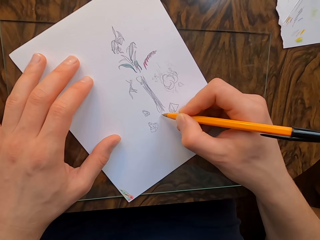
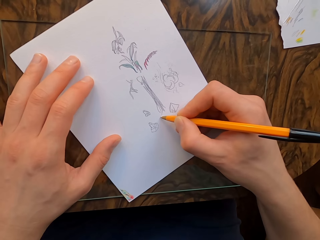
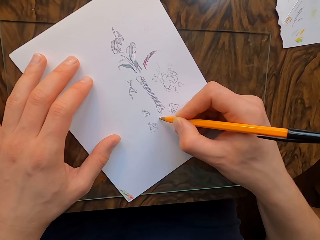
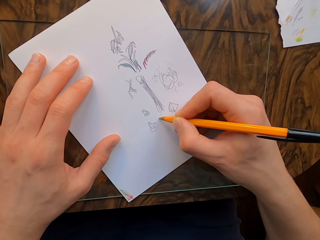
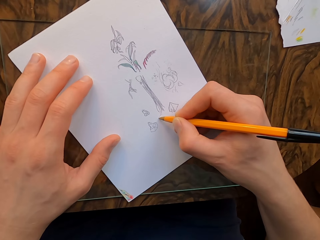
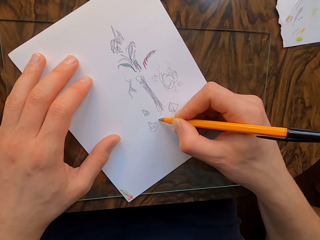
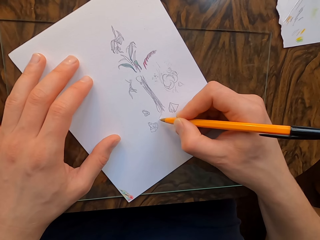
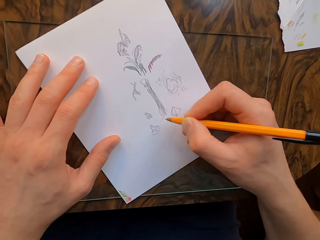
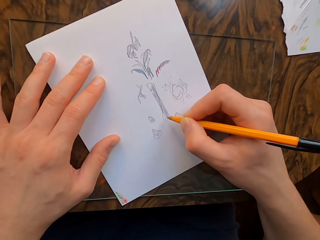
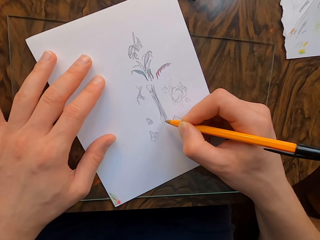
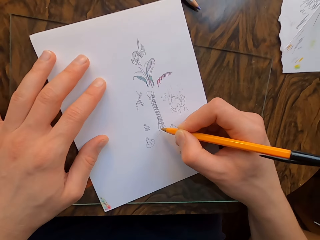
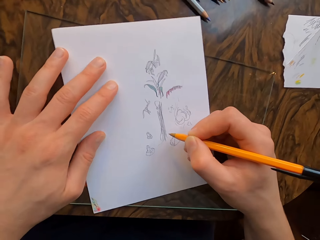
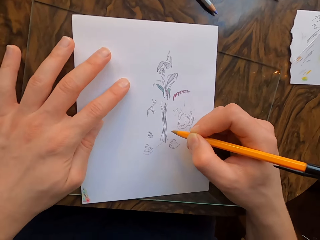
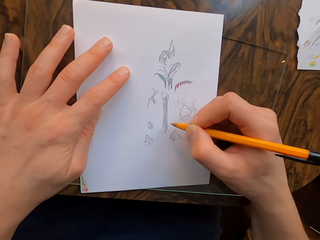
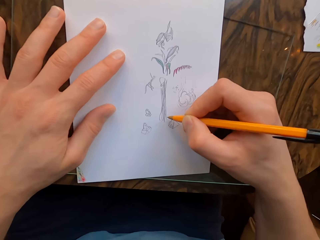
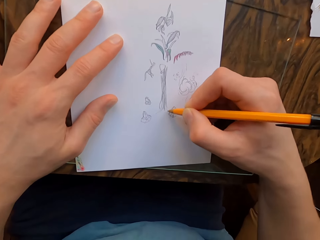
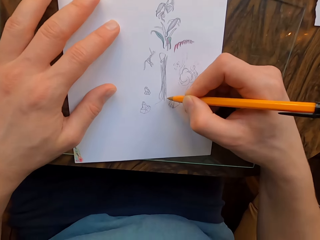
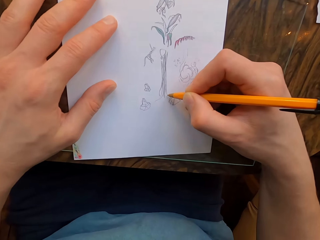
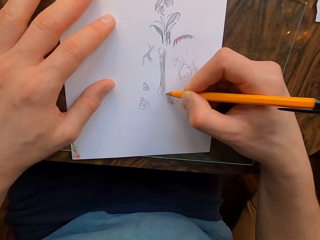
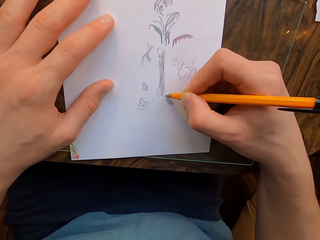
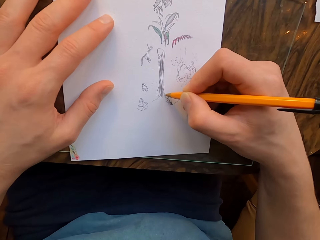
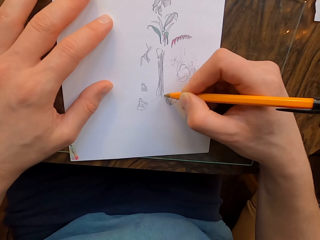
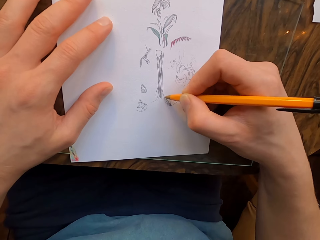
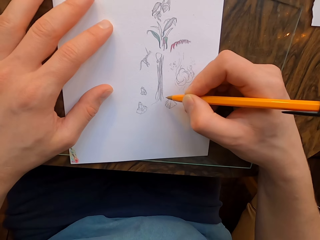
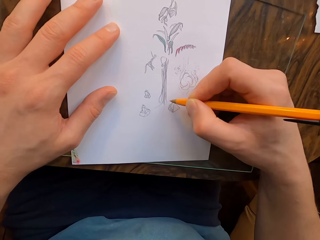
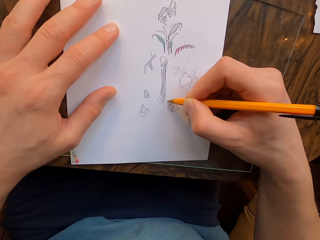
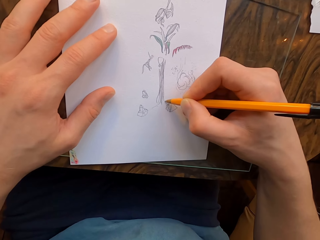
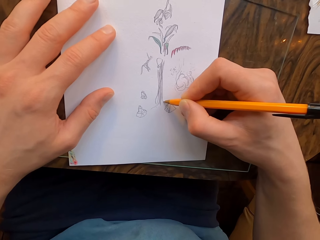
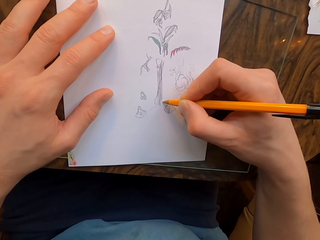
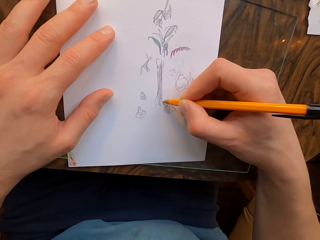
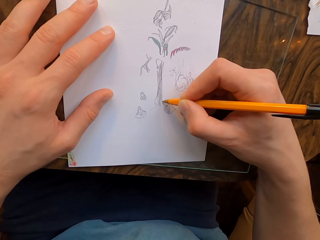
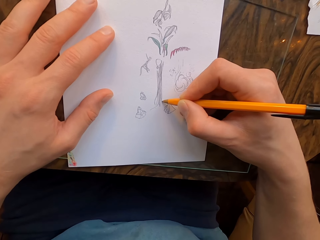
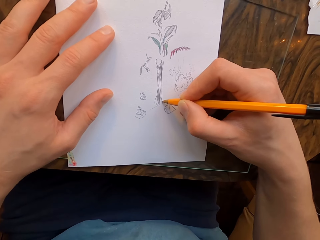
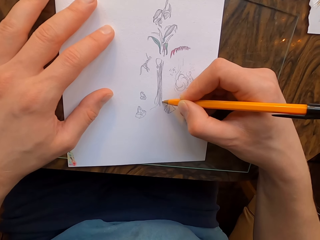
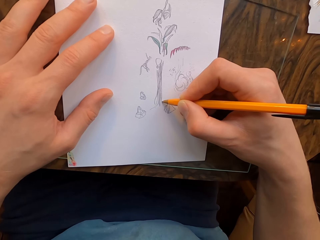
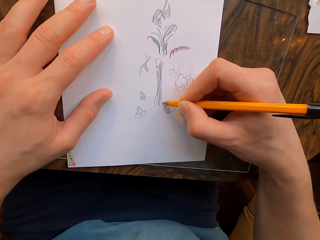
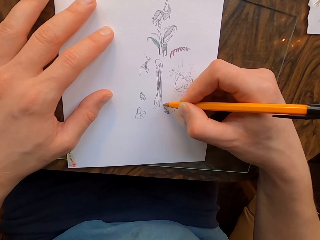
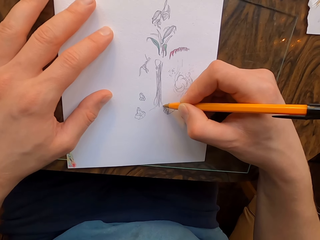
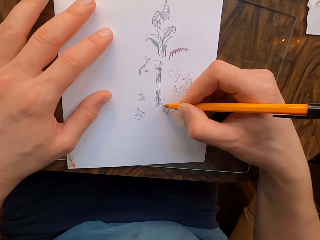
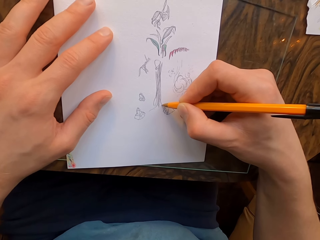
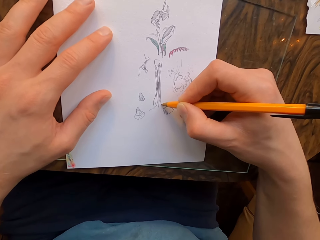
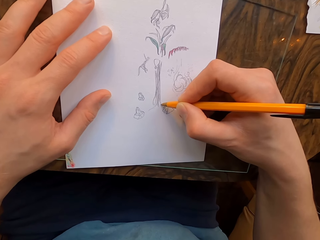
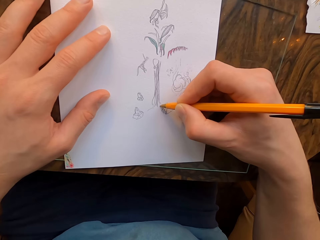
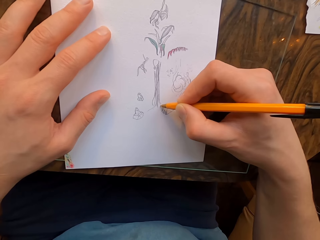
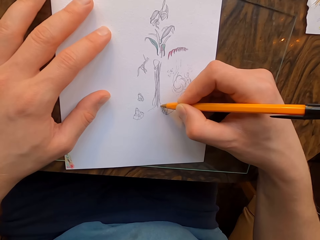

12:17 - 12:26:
The camera wearer moves the paper. They draw on the paper with the pen.

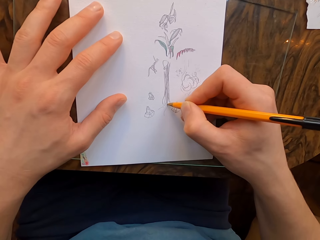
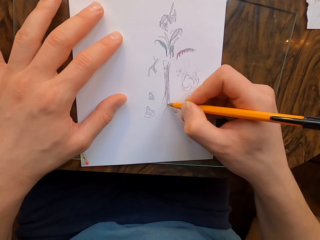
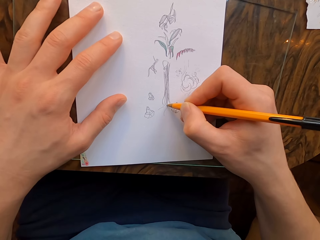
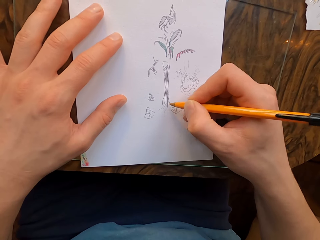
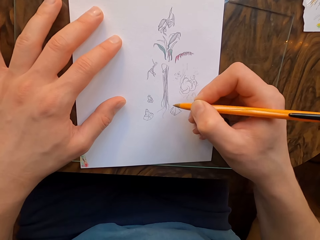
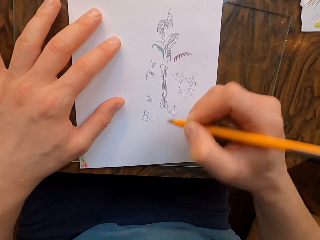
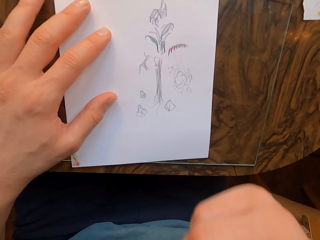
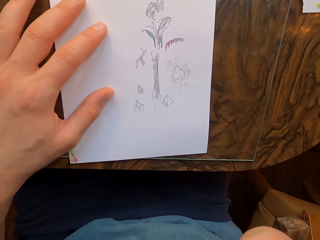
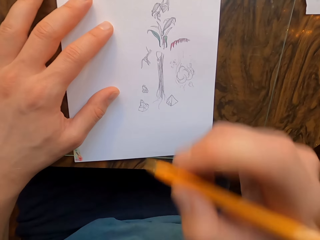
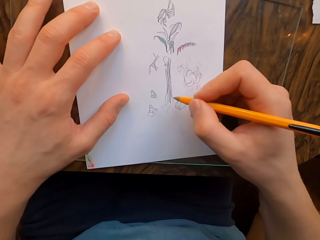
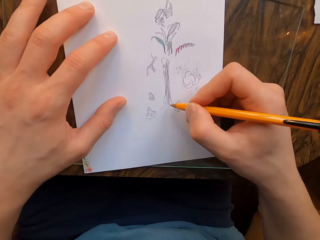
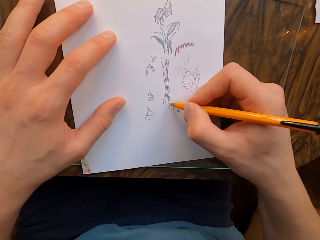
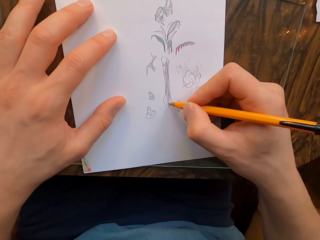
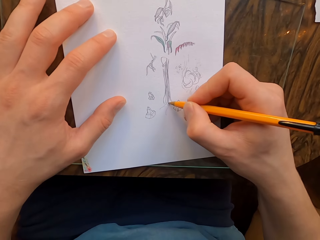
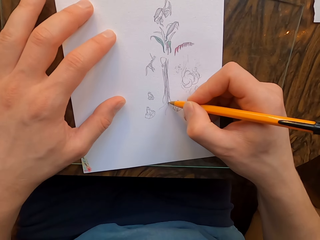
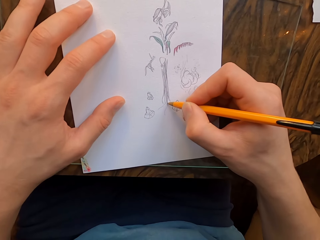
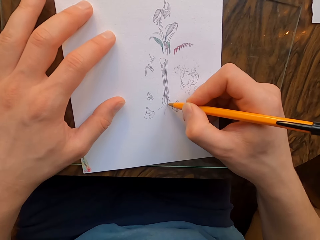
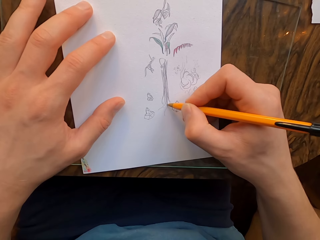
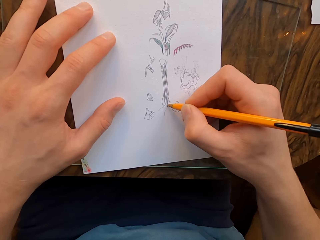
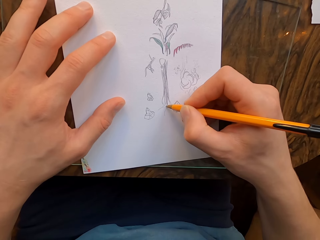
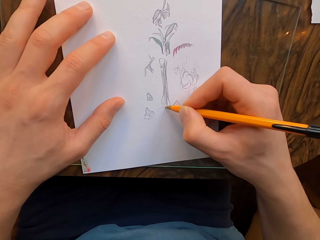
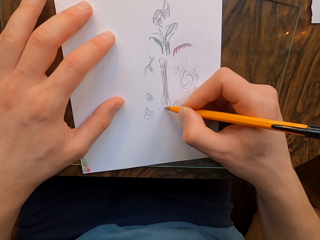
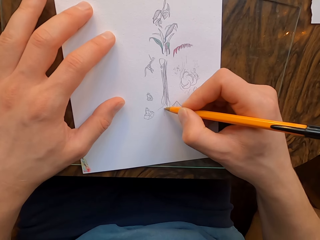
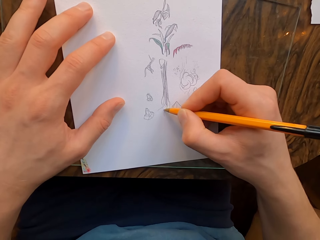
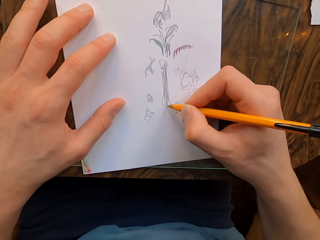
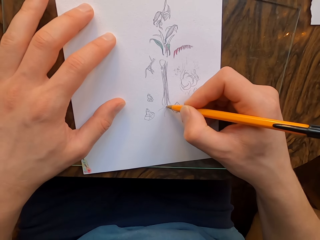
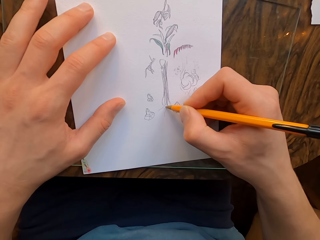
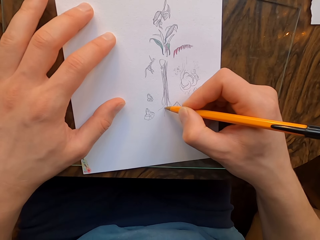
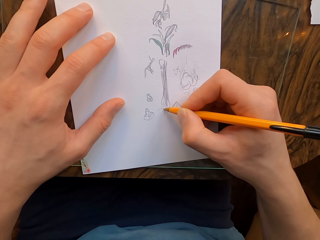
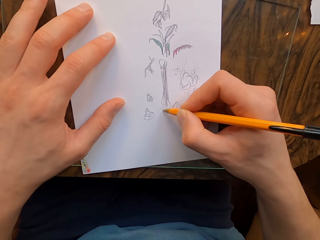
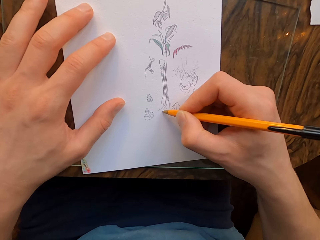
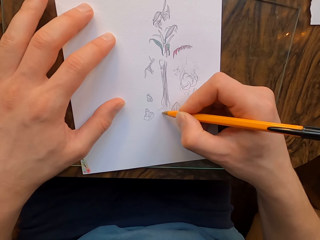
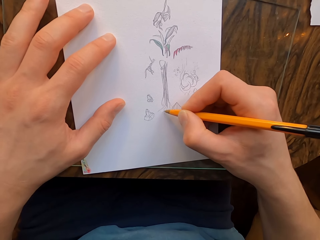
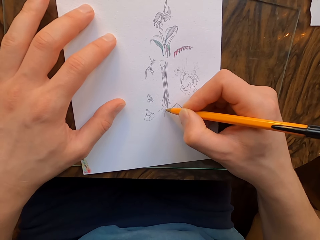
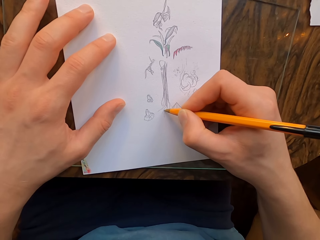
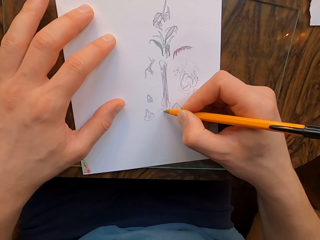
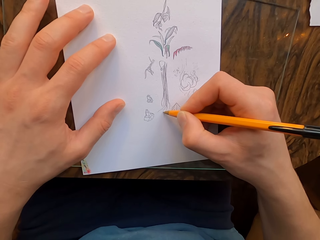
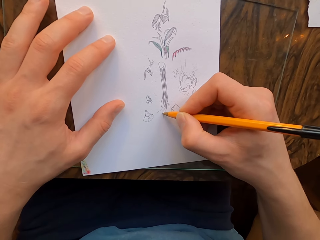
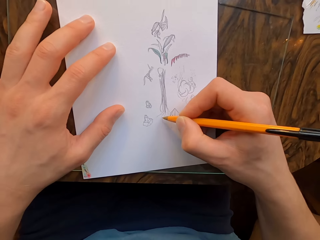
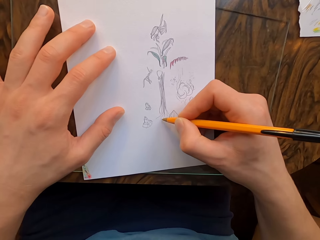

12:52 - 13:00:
The camera wearer lifts his right hand. He draws on the paper with the pen.

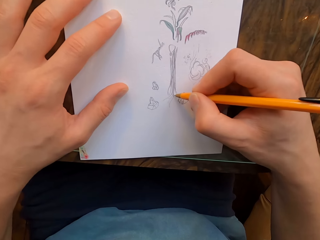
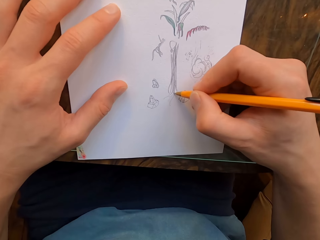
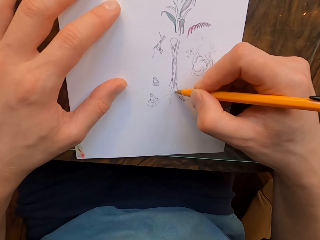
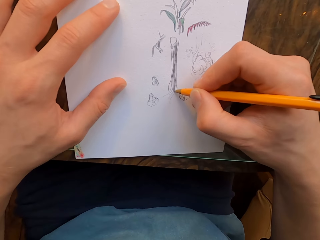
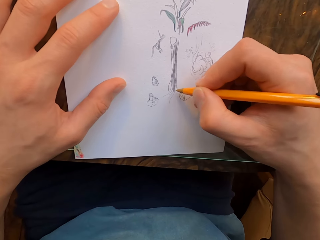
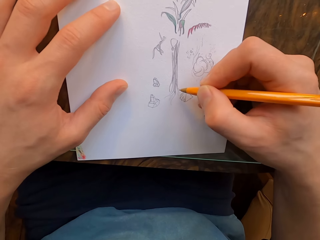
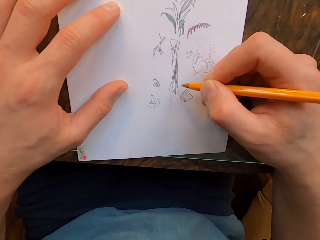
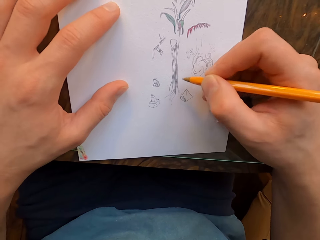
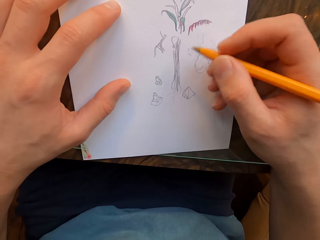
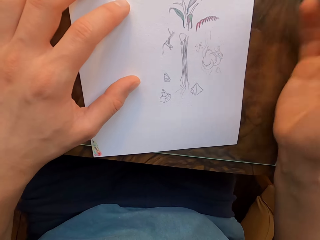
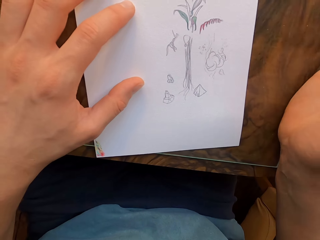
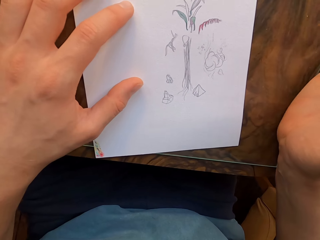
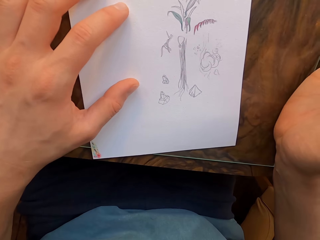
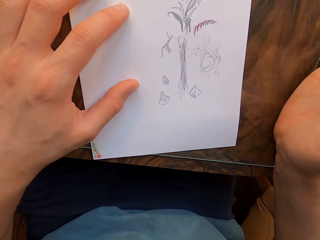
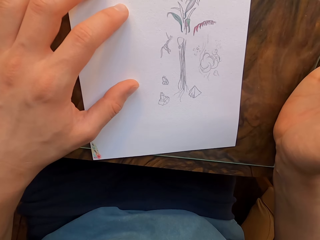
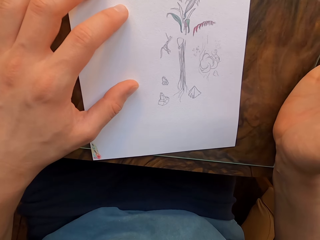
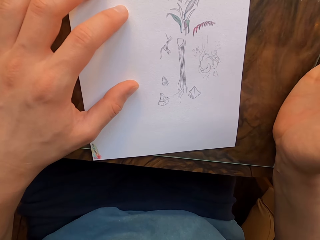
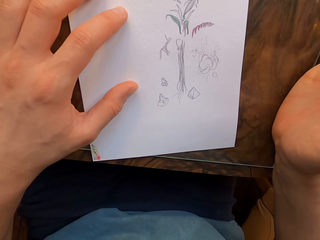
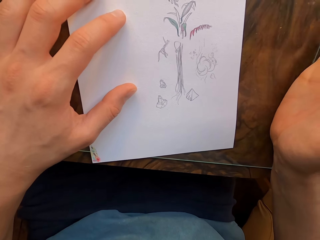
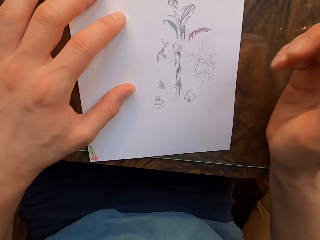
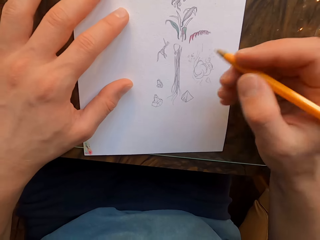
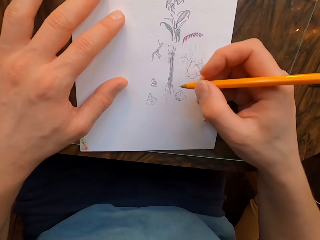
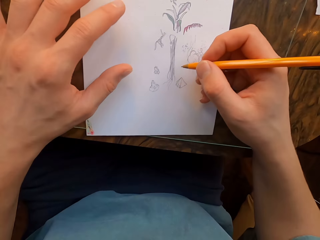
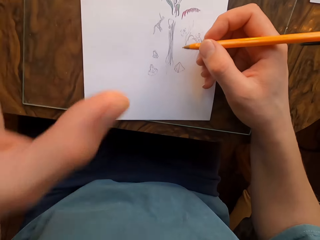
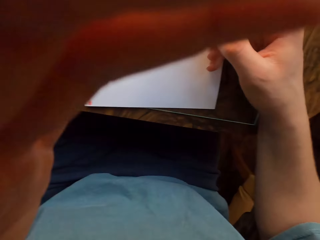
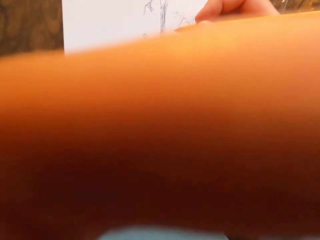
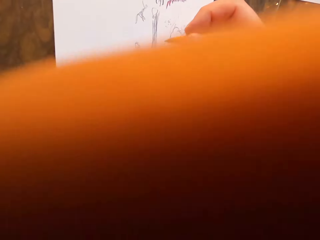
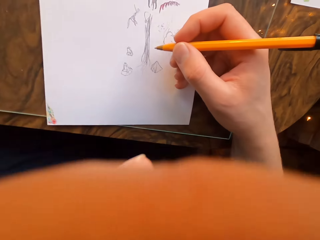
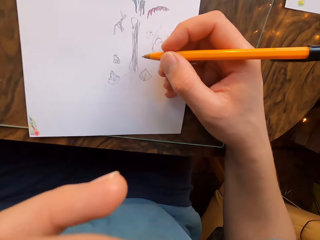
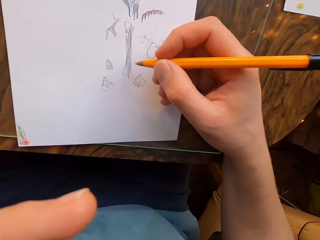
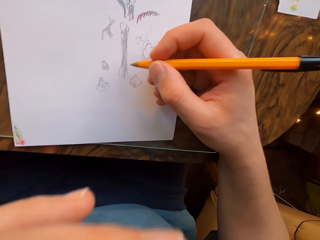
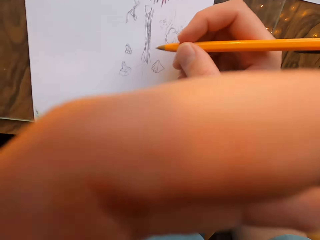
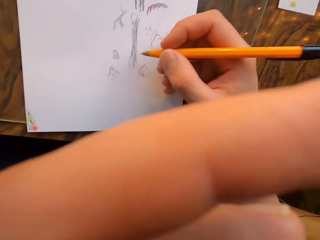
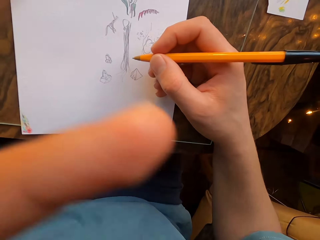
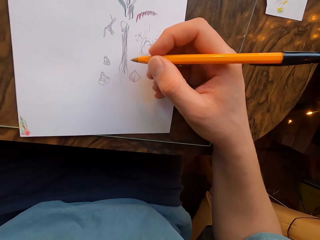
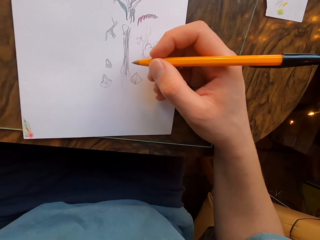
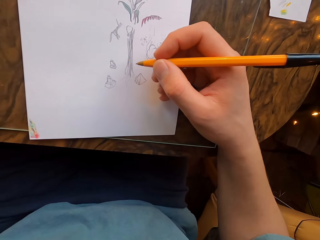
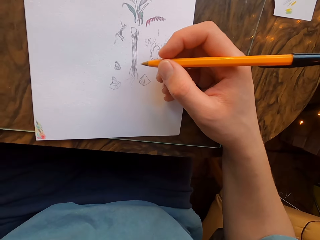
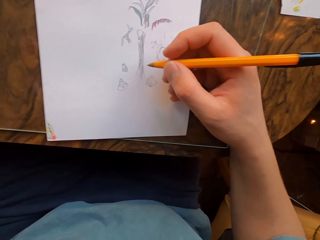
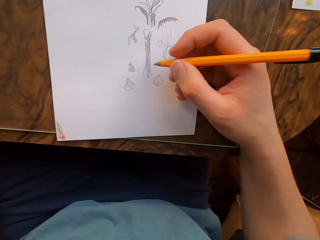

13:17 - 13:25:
The camera wearer moves his right hand. He lifts his left hand. He adjusts the camera.
